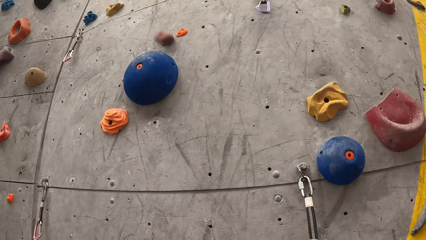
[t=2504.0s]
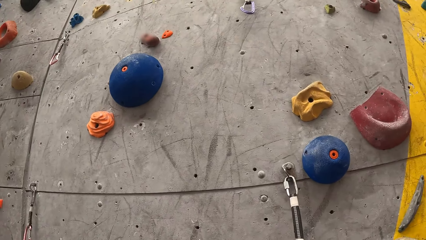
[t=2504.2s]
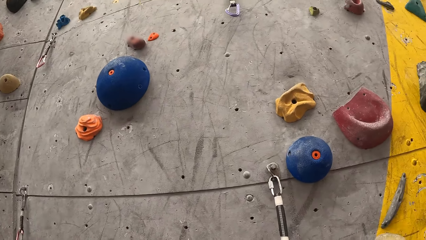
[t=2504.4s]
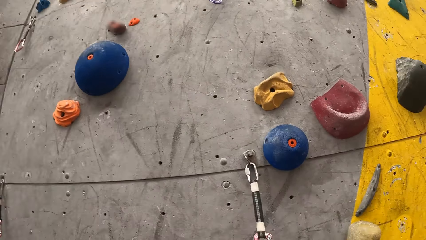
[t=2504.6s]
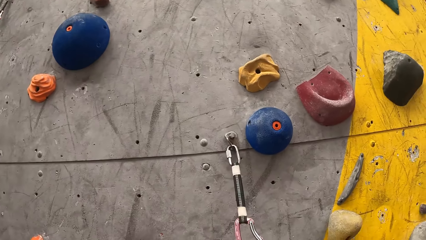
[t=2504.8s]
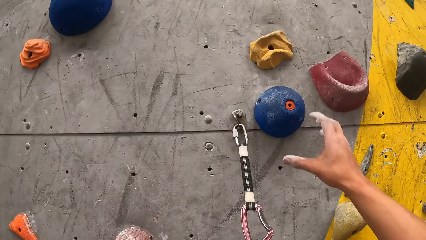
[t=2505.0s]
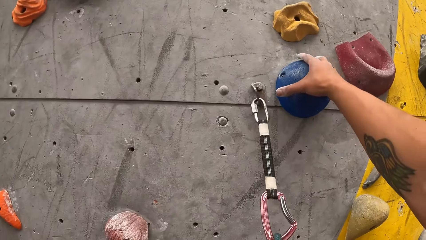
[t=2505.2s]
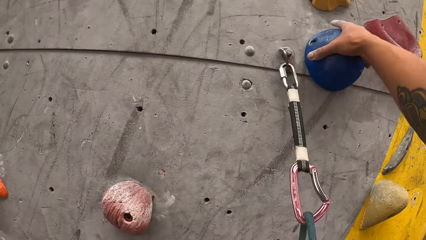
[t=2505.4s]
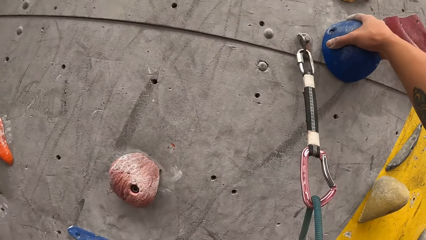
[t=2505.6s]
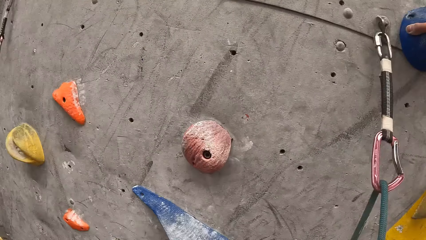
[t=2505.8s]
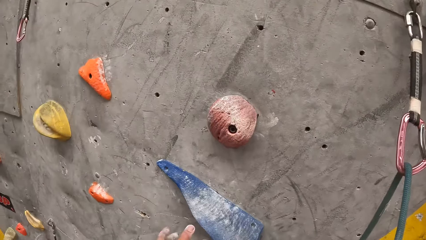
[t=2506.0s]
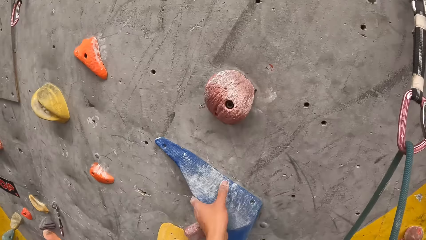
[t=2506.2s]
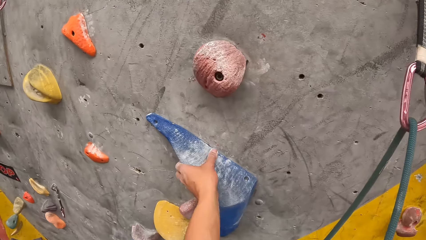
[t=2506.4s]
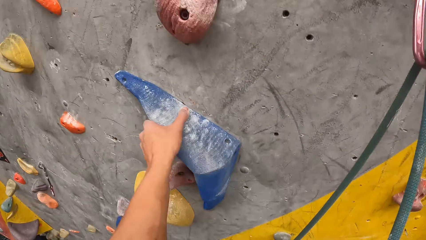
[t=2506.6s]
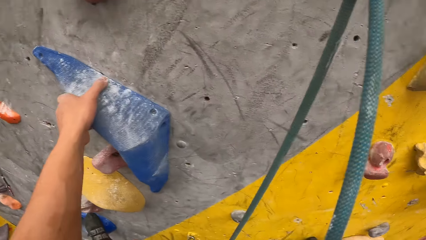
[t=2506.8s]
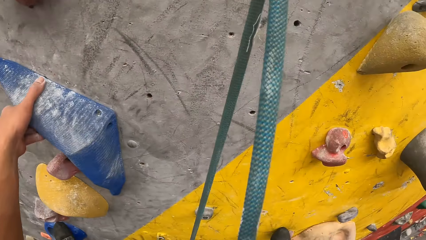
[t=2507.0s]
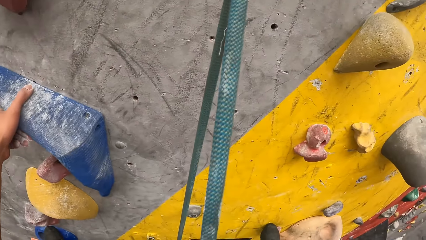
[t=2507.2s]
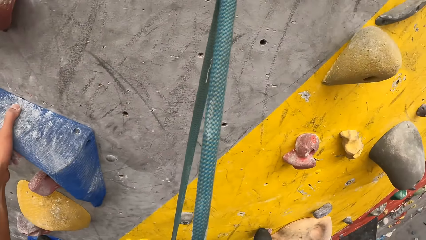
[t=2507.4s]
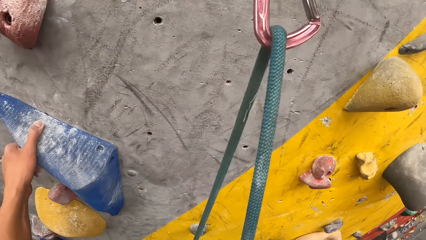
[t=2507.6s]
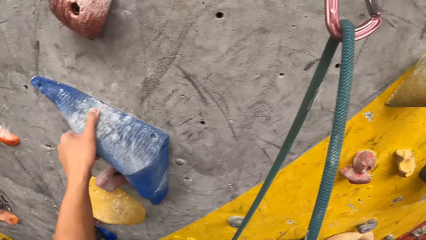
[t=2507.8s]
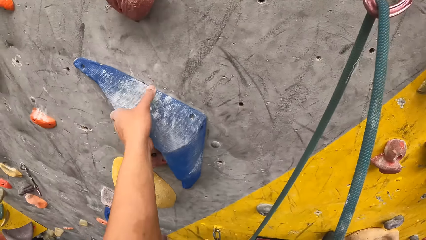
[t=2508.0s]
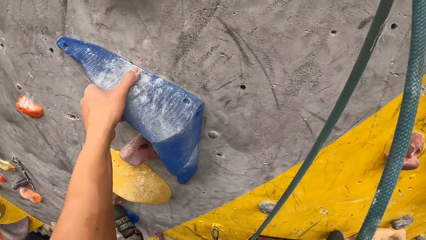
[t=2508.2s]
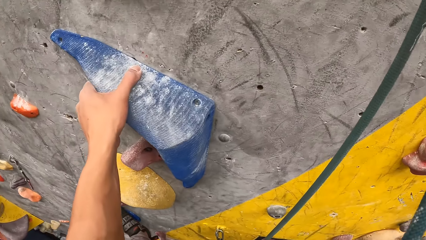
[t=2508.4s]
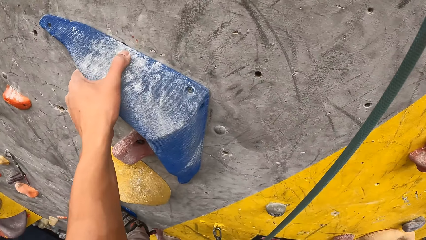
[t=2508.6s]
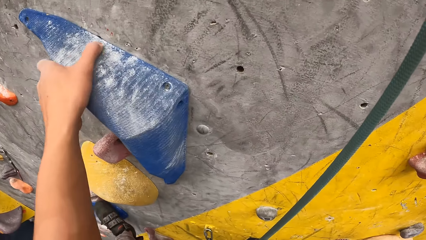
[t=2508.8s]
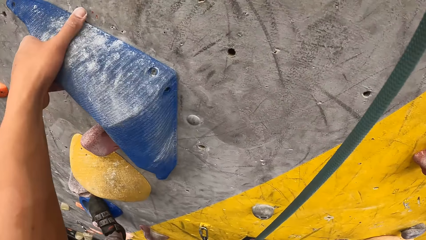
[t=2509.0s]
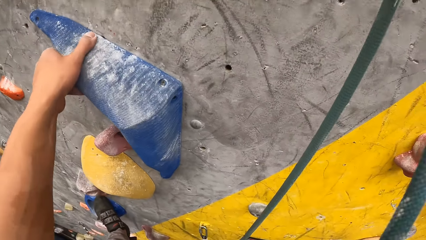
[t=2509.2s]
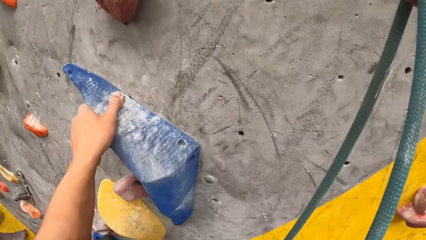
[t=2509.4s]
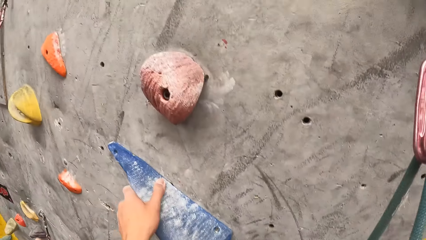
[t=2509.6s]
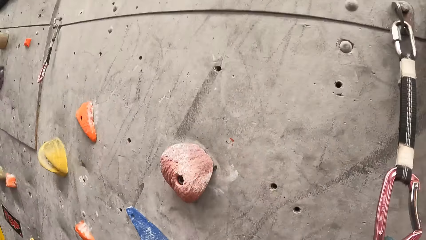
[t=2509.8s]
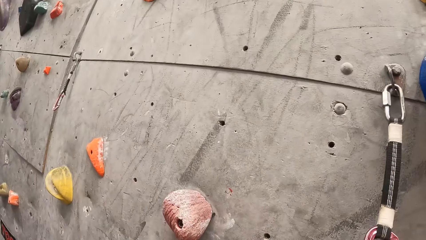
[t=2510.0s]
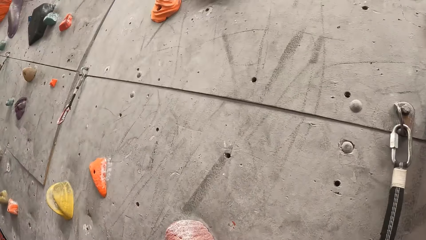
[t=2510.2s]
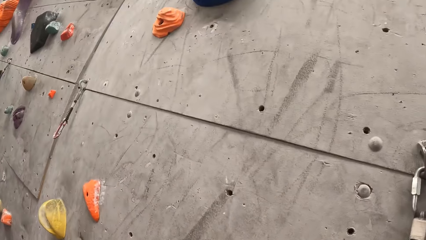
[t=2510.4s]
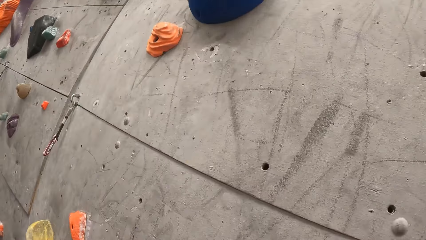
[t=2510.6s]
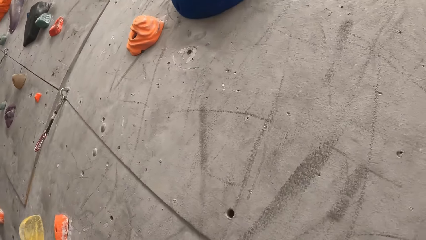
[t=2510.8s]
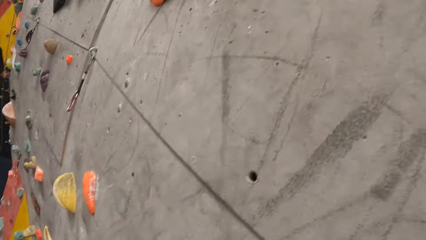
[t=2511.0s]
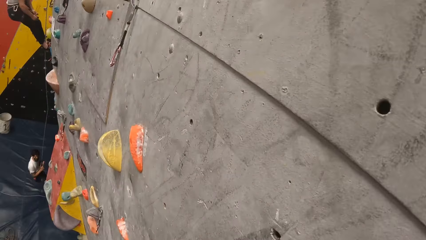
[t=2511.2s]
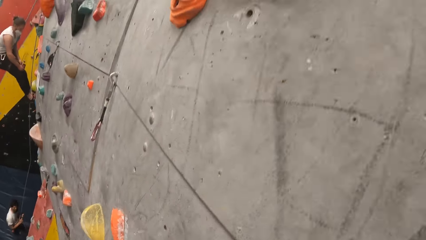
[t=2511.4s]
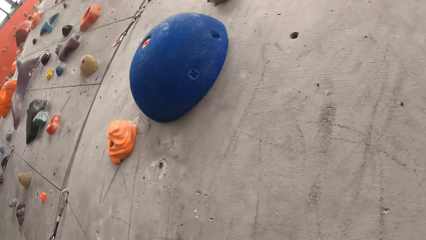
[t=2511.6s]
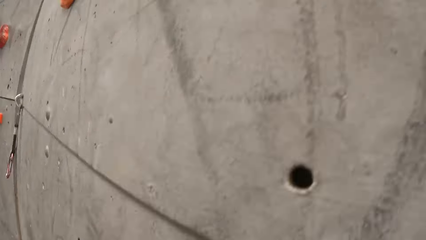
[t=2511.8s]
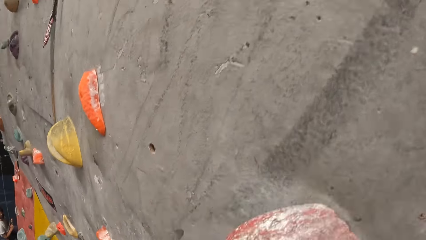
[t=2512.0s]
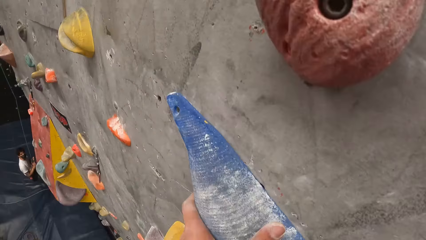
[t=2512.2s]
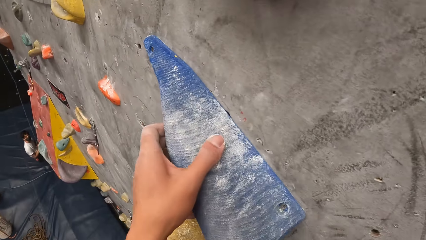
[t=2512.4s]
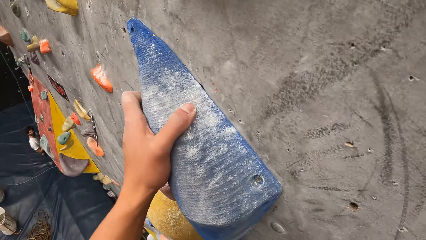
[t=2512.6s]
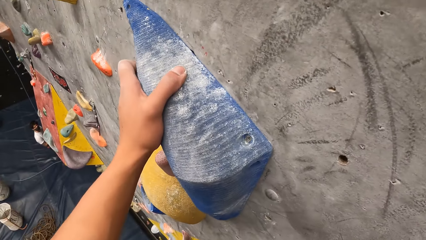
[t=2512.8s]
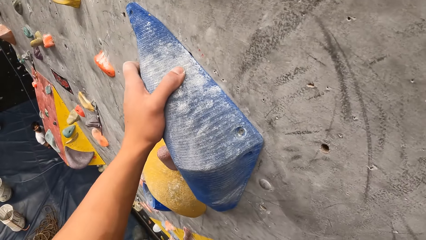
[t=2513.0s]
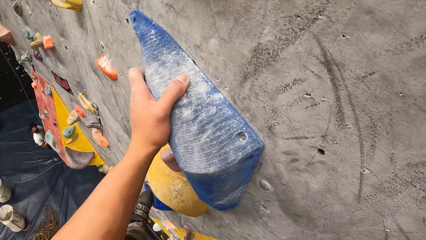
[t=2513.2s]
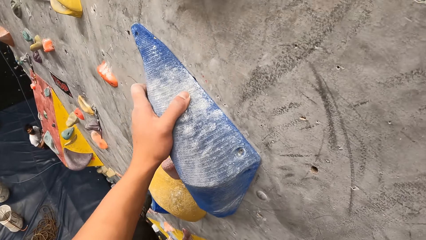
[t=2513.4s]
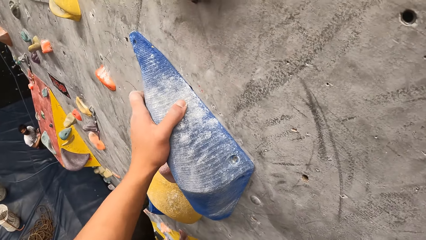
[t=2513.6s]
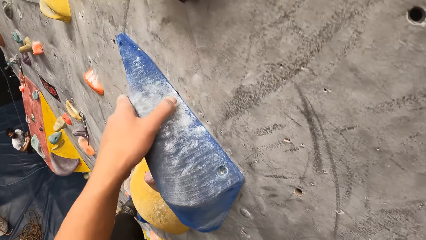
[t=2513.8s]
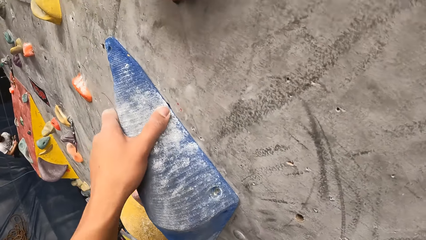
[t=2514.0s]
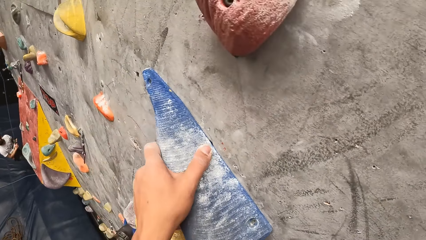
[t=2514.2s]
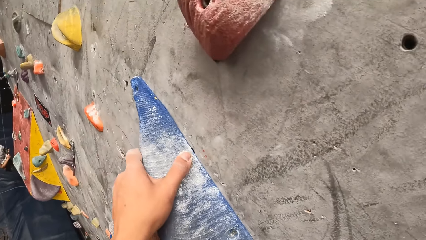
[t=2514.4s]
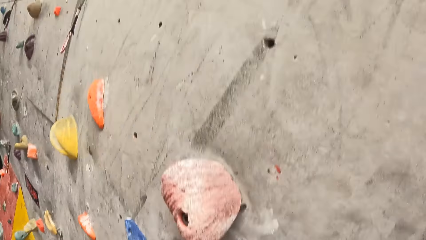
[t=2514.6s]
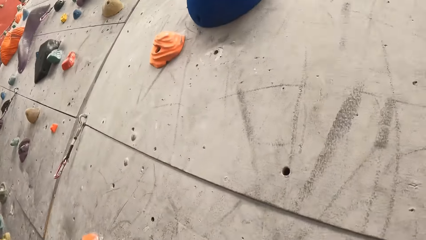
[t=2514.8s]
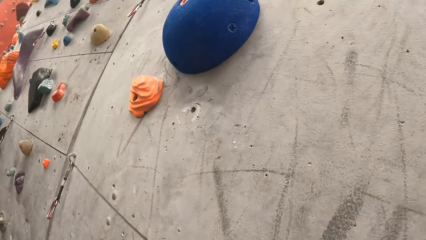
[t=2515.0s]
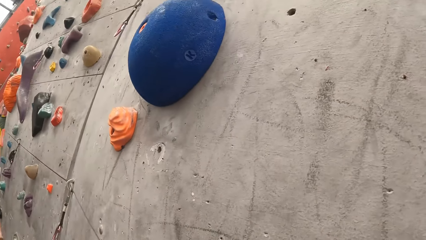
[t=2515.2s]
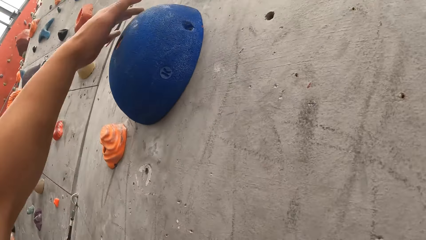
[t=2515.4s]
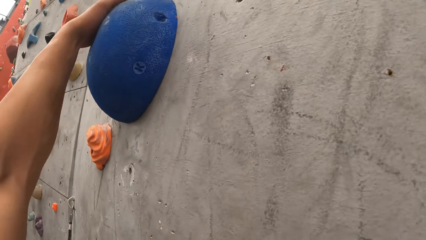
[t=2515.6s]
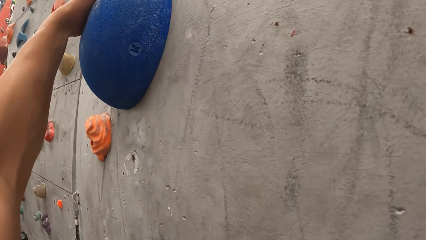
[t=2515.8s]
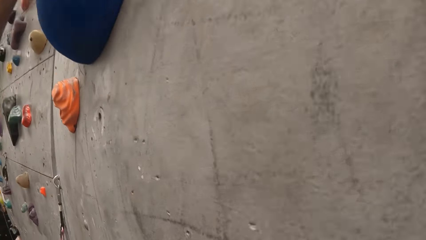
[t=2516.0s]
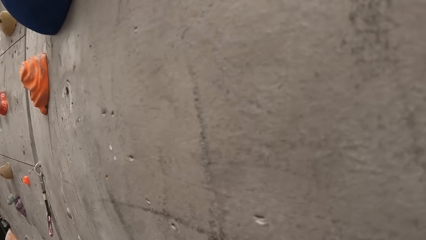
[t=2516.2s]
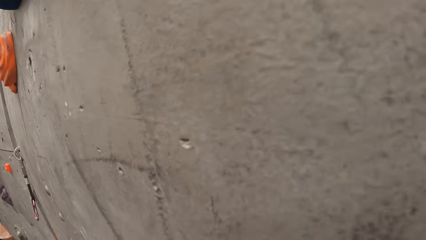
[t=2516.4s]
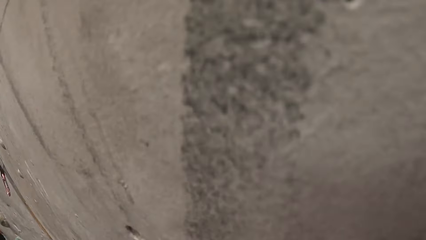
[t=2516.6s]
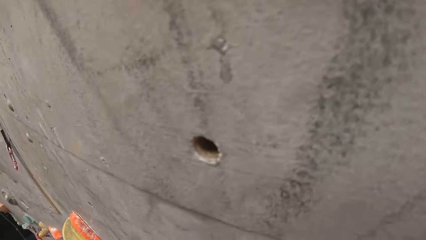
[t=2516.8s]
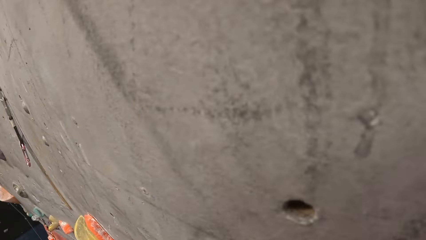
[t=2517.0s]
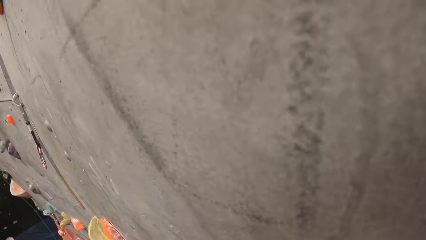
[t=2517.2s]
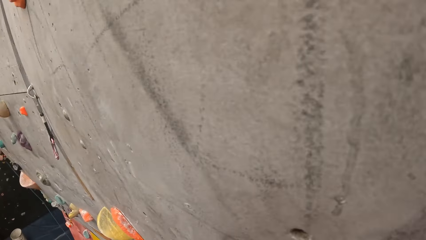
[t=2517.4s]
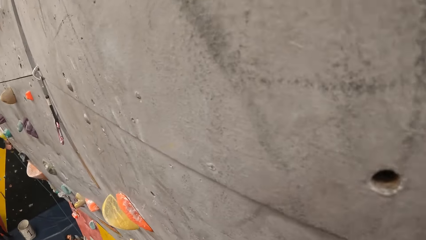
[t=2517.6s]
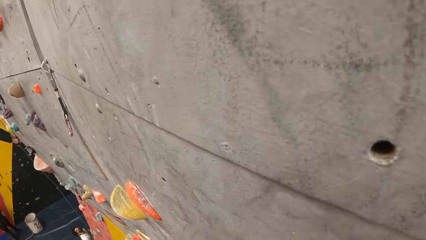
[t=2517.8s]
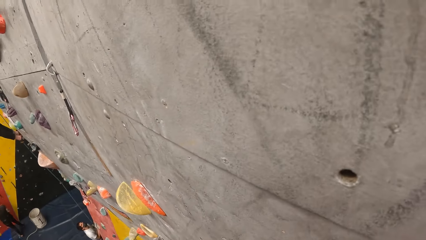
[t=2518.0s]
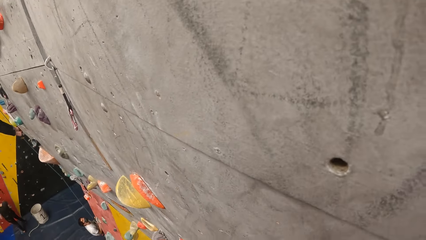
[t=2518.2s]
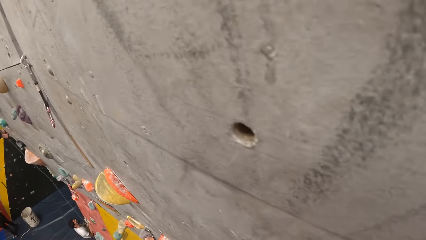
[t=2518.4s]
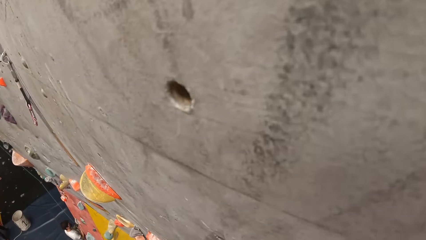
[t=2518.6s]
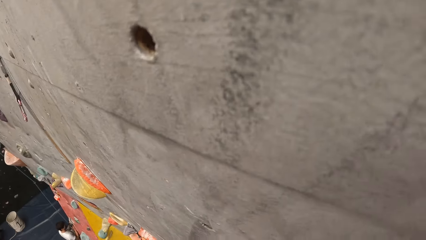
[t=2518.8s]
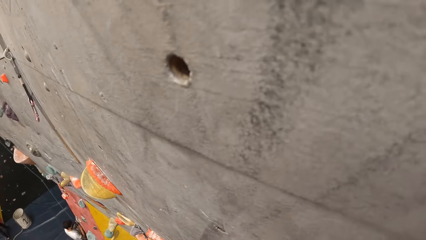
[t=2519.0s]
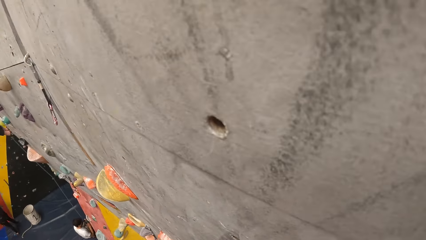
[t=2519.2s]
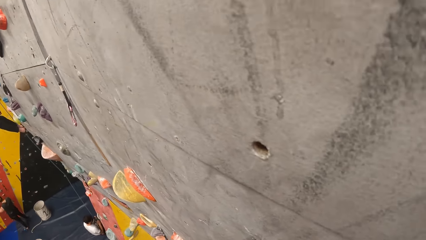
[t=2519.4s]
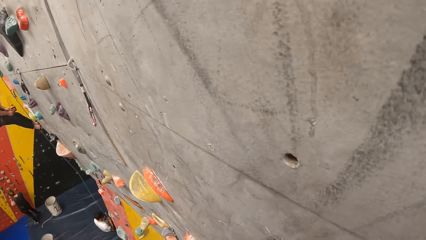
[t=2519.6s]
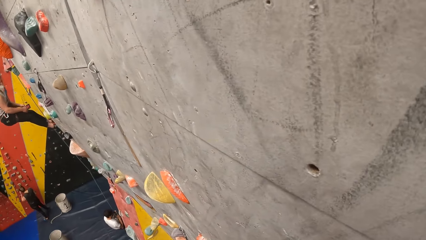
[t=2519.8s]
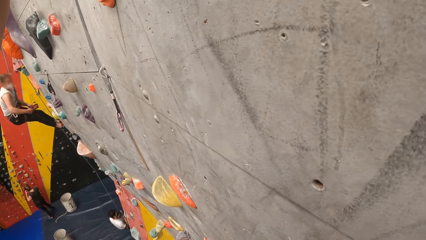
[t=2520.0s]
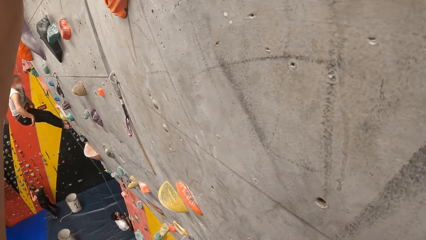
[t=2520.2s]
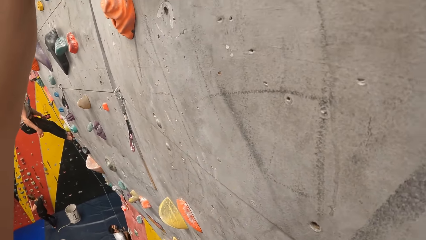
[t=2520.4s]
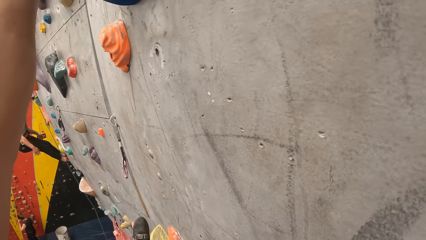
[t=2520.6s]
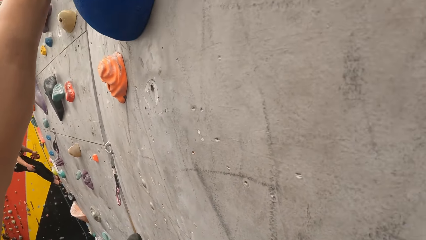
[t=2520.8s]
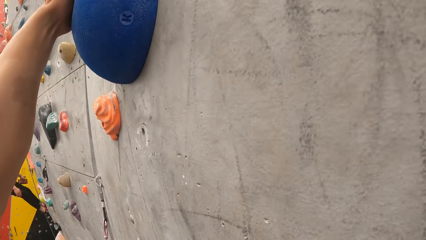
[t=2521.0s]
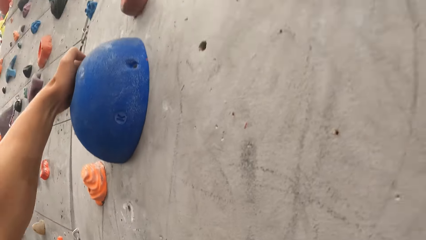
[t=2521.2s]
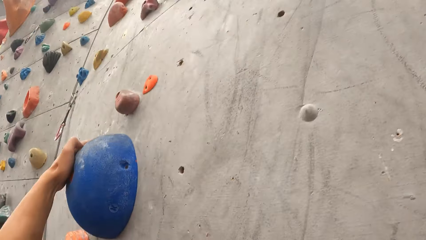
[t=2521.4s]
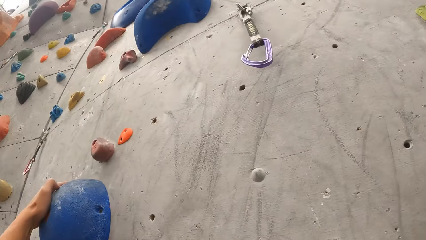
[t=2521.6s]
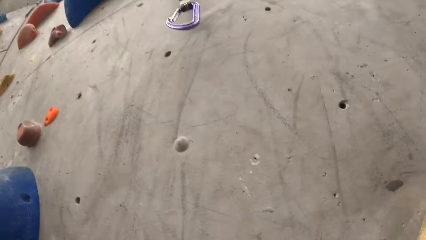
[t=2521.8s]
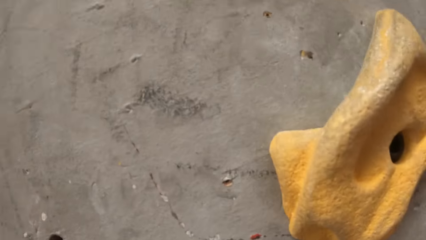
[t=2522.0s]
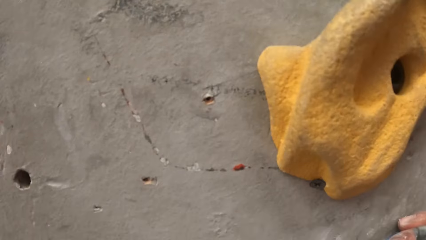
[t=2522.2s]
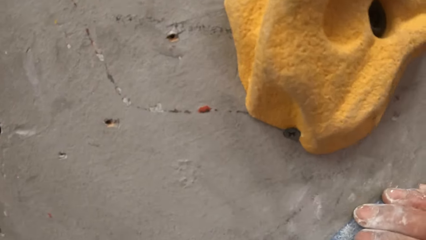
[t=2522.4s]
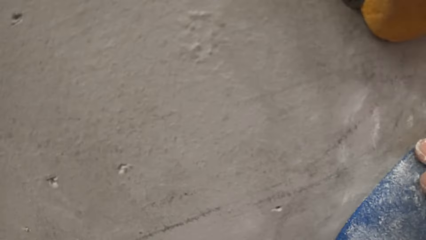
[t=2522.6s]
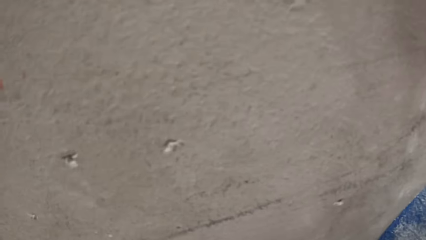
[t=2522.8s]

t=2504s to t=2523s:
The camera wearer climbs the rock. A man looks around the room. The camera wearer climbs on the wall. Another man shakes the hands. The camera wearer climbs on the wall.
